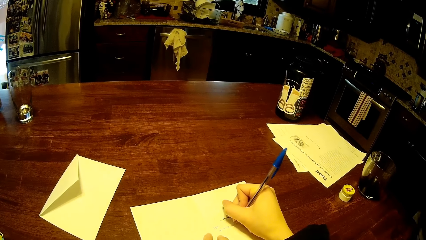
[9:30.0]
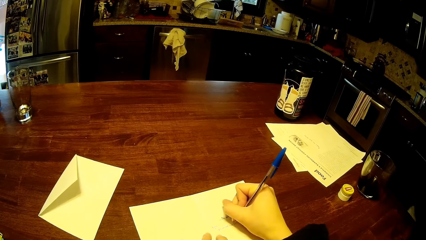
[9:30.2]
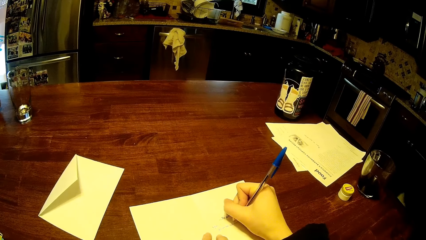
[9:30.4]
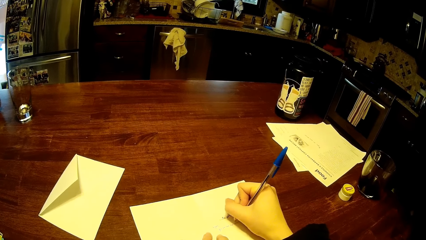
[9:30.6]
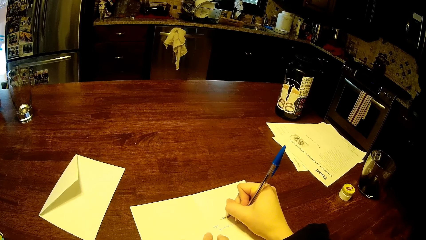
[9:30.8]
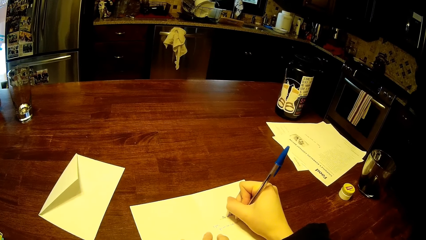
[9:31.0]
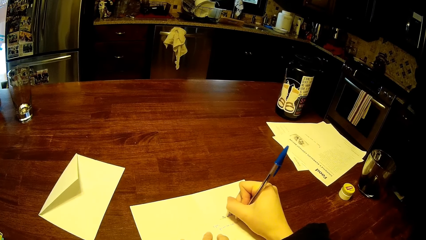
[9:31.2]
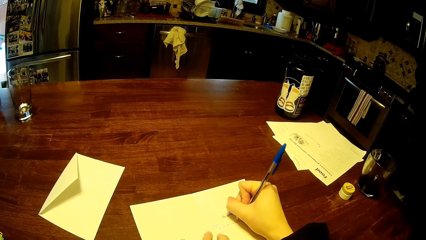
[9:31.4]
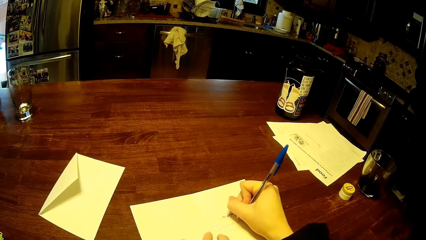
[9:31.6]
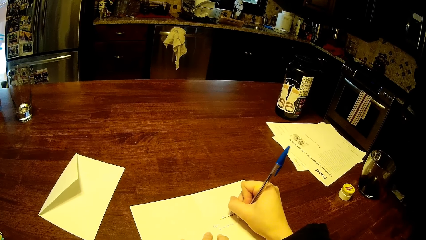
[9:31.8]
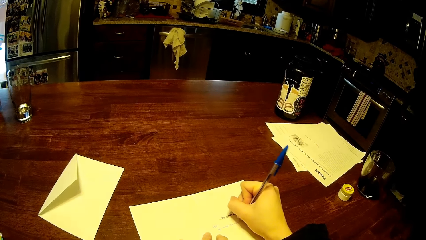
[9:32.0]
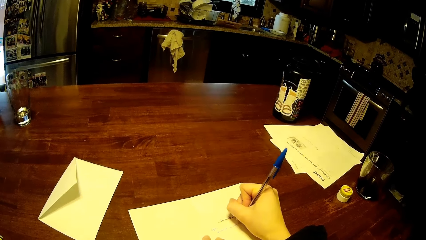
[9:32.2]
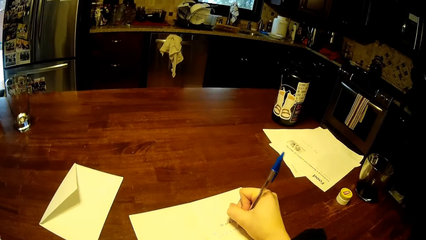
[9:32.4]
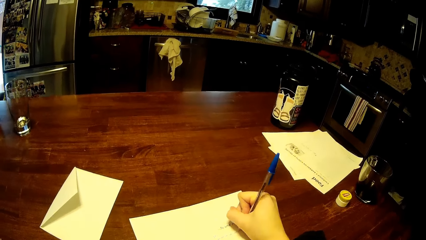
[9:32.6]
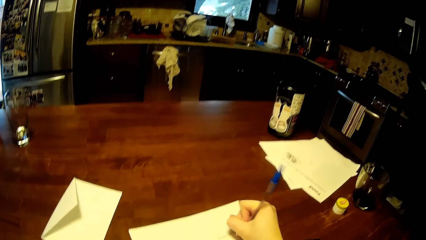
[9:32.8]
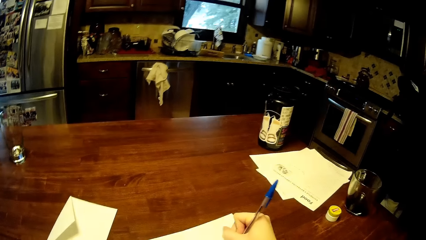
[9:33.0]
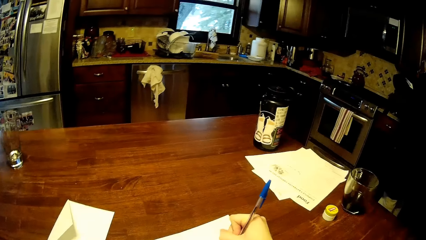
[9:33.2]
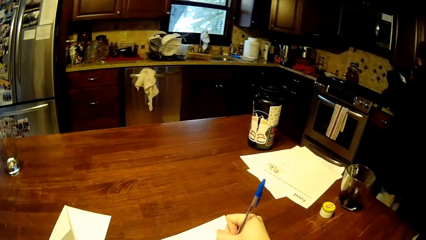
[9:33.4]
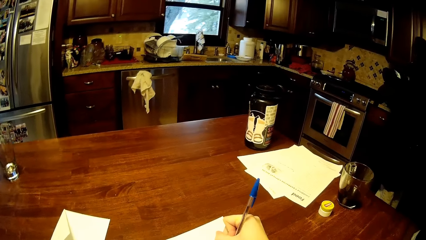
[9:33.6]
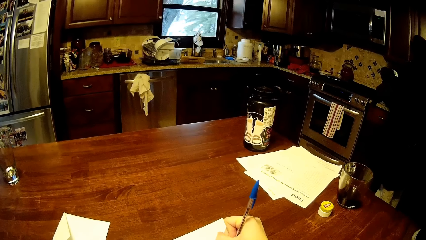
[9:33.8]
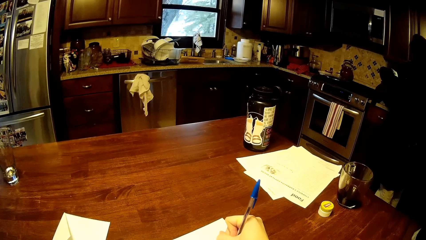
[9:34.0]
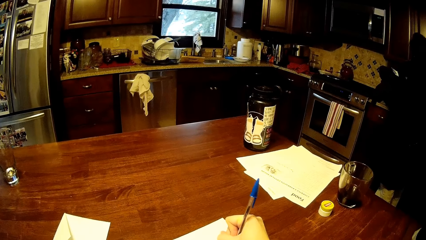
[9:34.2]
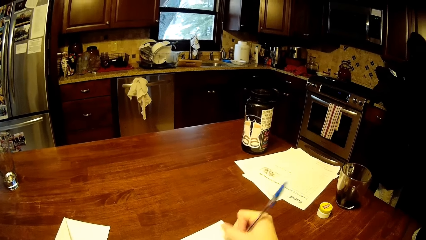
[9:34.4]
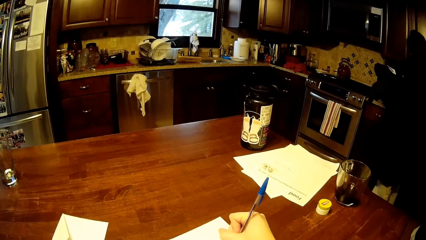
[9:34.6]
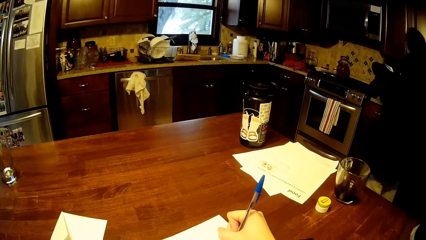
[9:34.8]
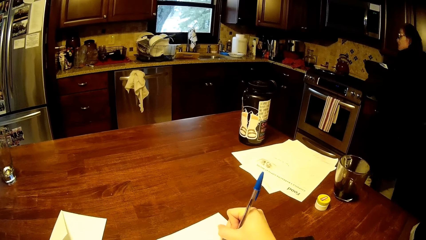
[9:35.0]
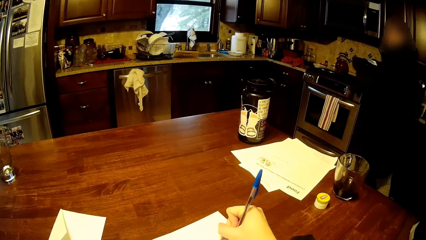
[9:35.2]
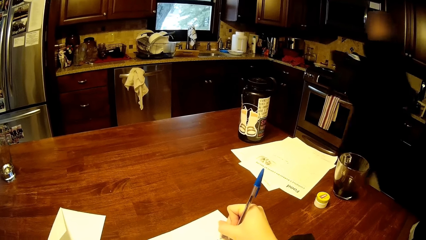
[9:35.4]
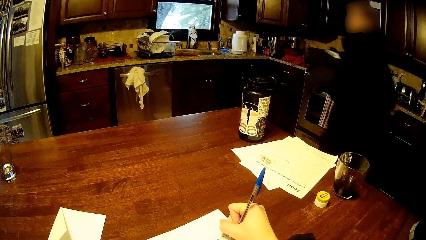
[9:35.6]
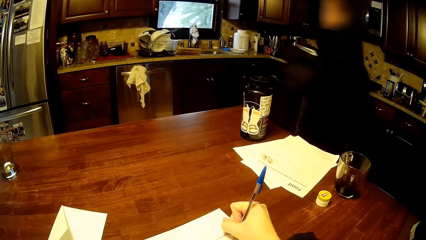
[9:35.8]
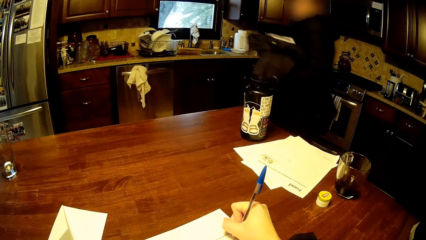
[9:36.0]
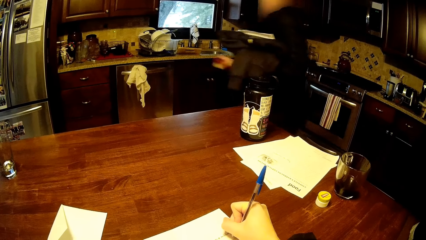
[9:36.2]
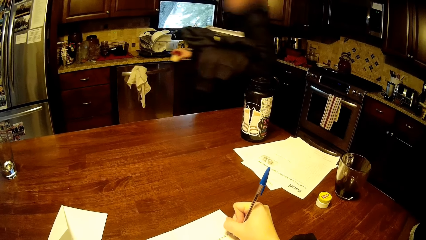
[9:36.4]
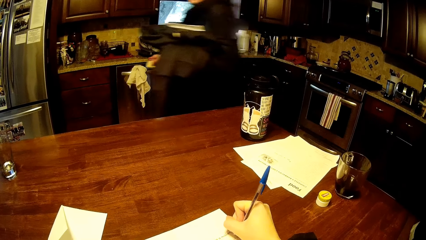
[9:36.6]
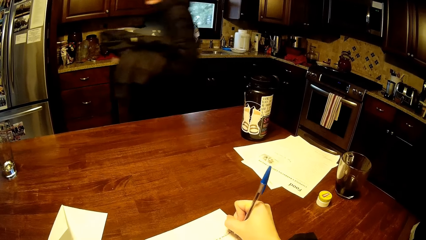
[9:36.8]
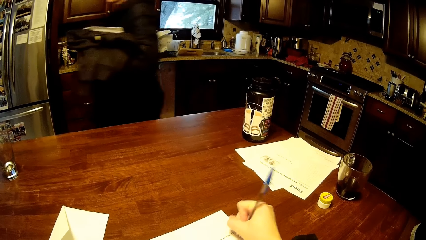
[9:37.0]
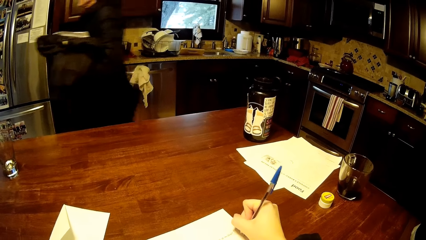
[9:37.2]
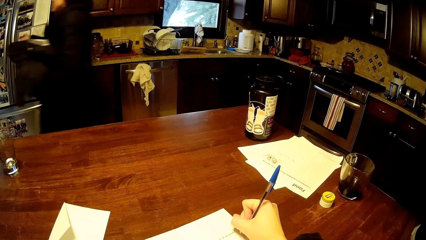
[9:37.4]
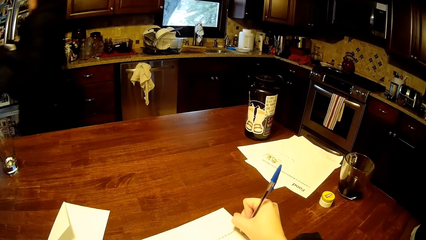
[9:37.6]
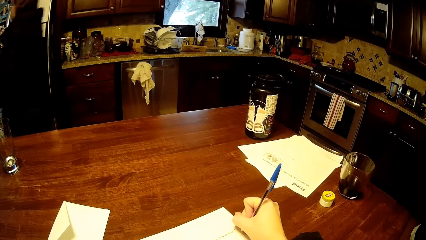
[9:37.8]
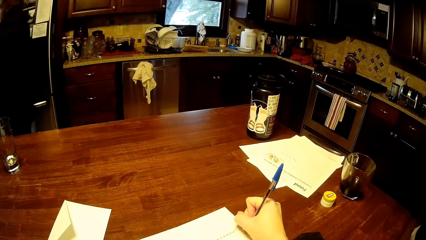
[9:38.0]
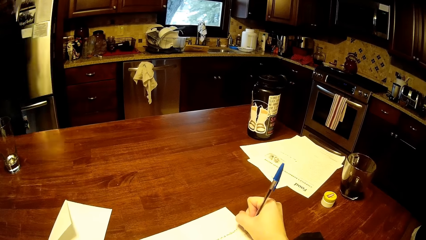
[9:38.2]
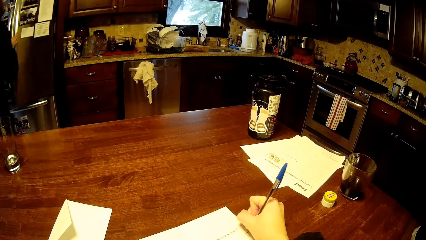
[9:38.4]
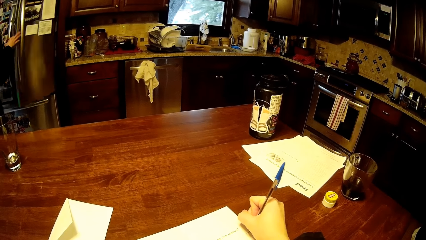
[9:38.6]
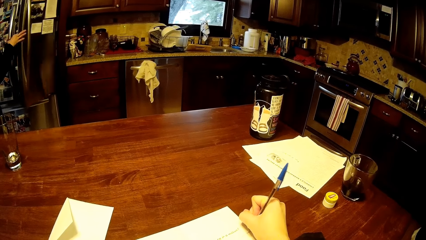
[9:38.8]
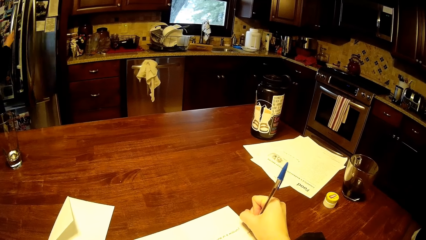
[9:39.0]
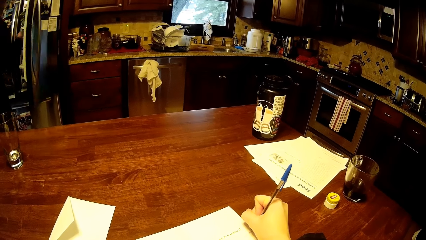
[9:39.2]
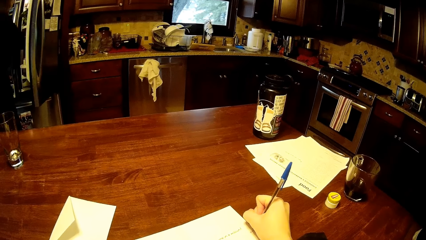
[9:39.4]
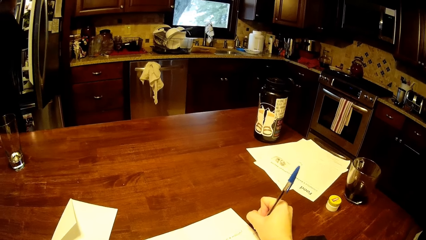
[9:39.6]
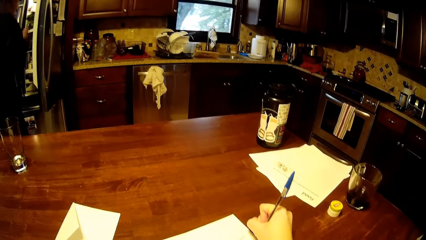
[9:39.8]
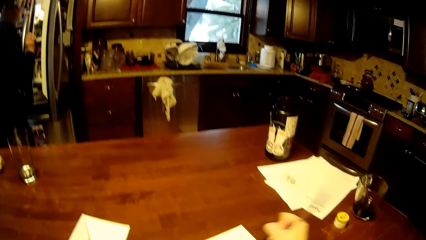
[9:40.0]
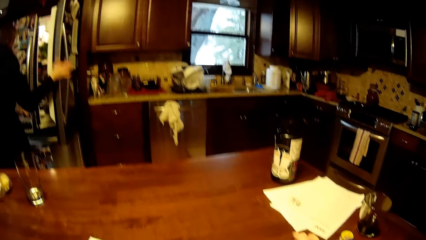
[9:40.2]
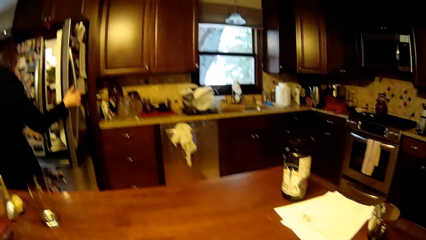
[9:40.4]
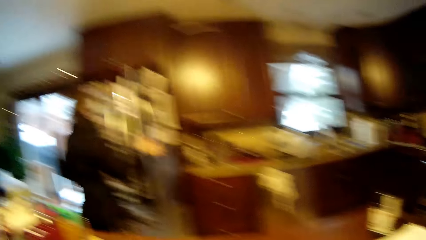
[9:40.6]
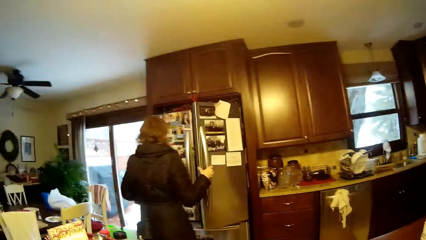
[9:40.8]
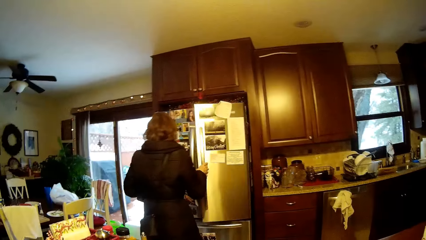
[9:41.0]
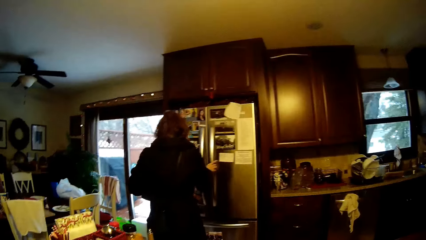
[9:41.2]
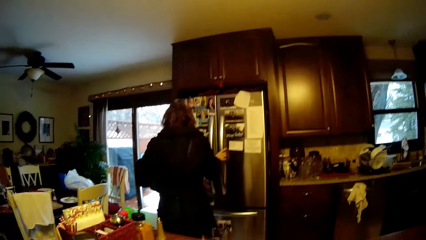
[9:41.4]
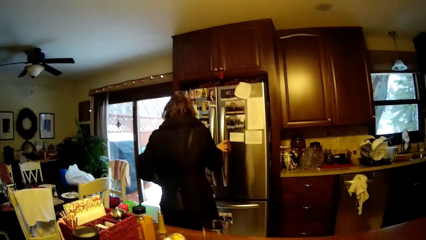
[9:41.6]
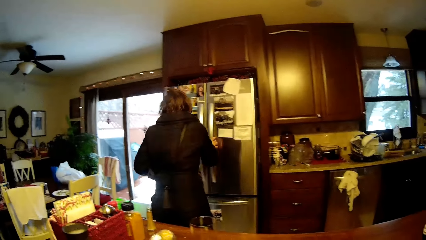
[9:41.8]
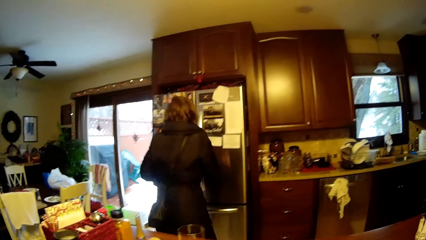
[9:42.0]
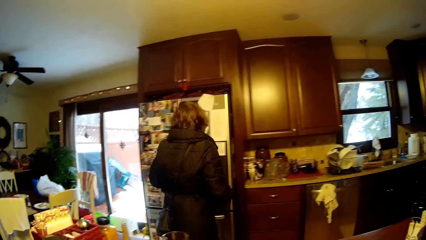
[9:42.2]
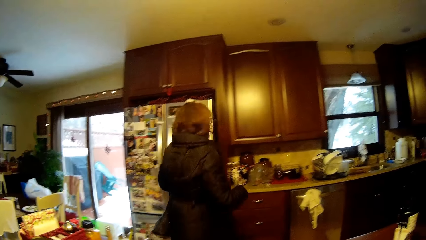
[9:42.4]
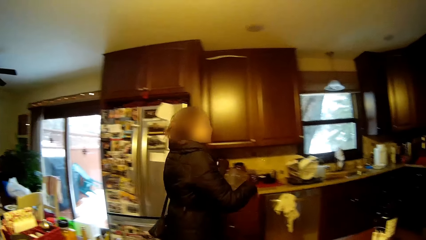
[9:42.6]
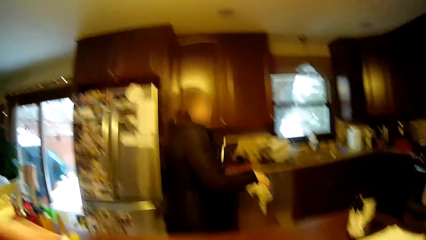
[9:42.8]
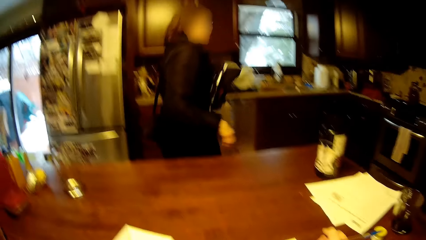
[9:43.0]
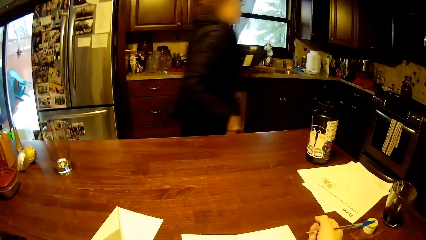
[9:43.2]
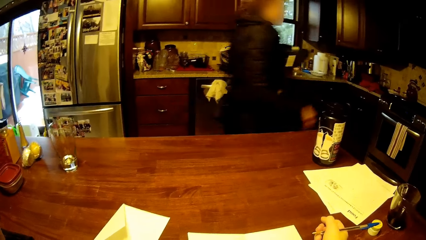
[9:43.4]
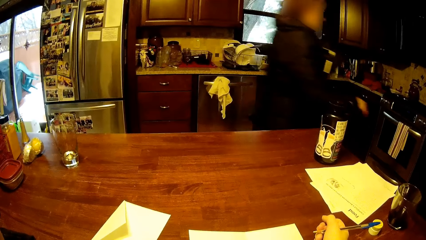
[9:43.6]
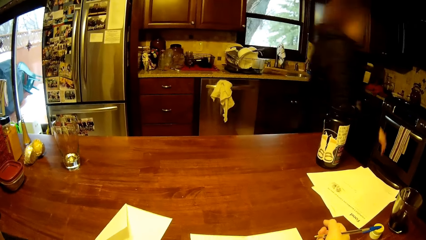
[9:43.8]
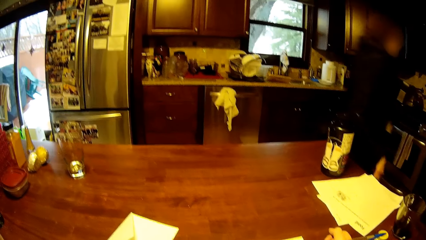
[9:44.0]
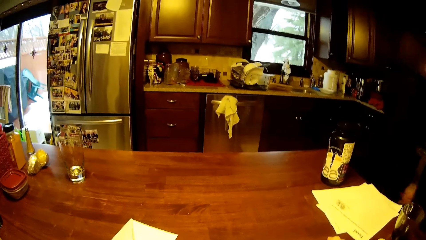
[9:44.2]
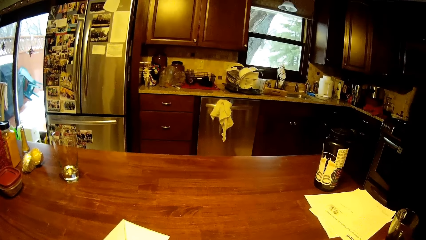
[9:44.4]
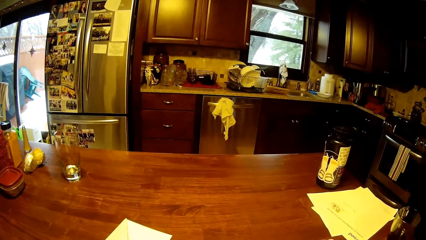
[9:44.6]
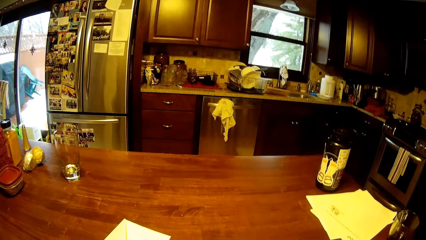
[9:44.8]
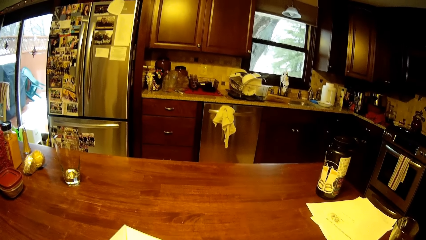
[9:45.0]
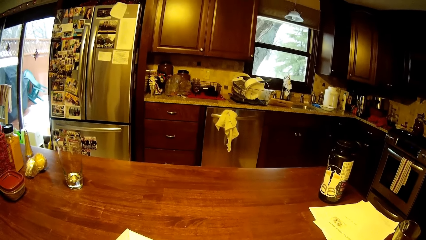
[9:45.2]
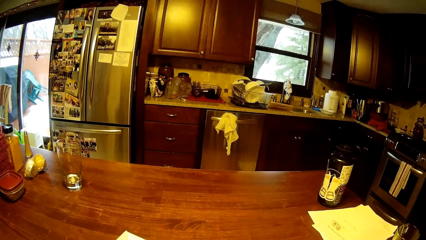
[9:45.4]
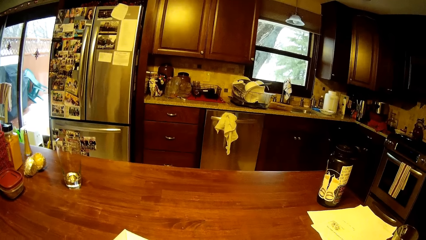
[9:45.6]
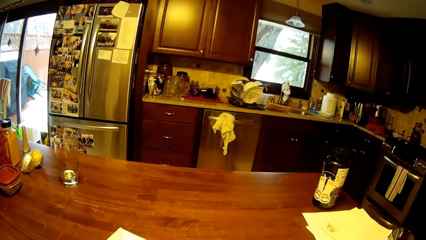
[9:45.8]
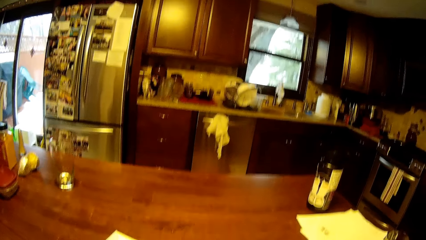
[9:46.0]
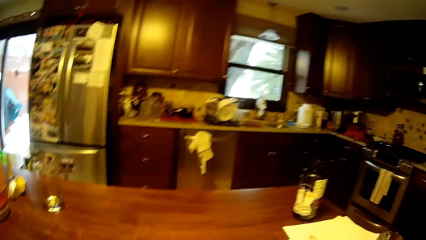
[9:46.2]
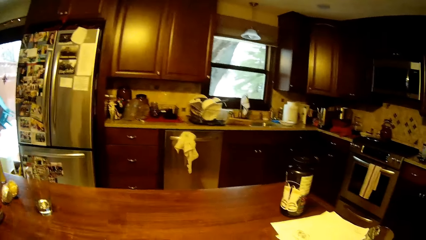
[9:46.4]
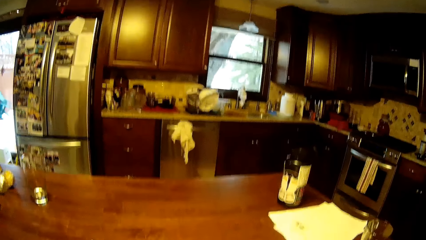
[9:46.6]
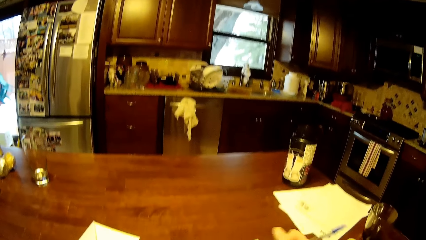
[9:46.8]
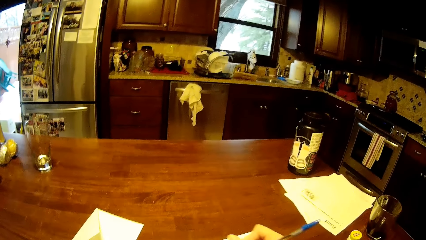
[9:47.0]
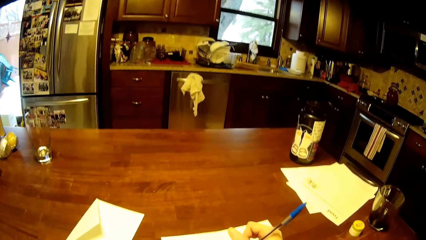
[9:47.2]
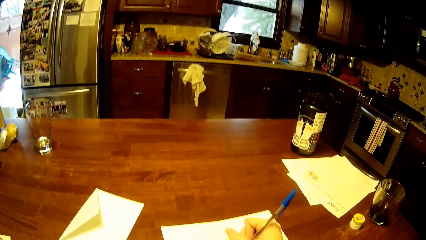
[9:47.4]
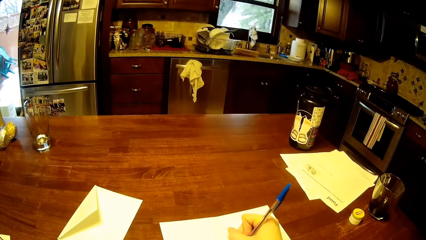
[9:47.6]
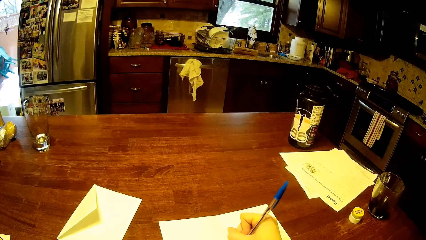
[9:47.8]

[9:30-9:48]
A woman walks around. The woman opens a fridge and closes the fridge. The woman walks in the house. The camera wearer looks around and lifts the hand.
